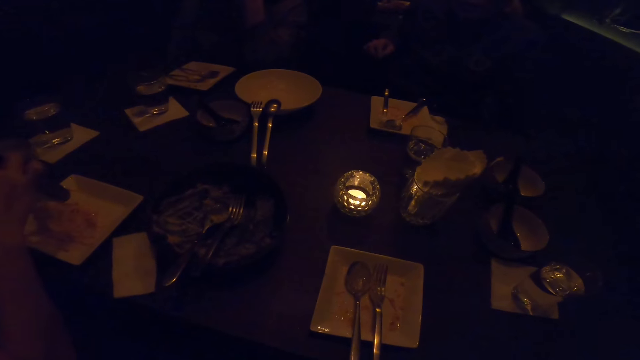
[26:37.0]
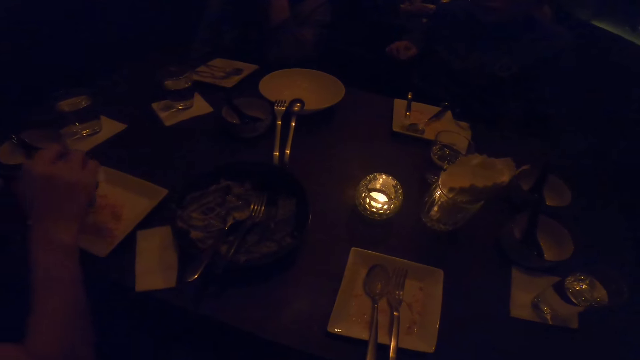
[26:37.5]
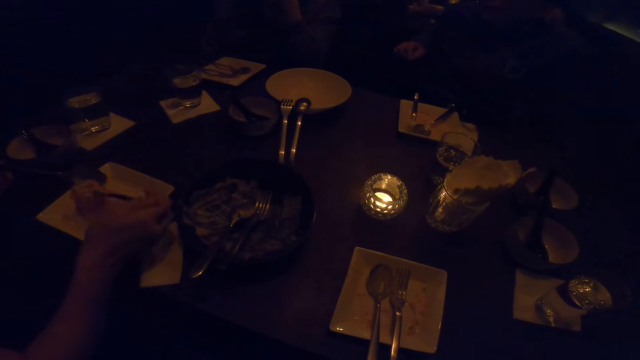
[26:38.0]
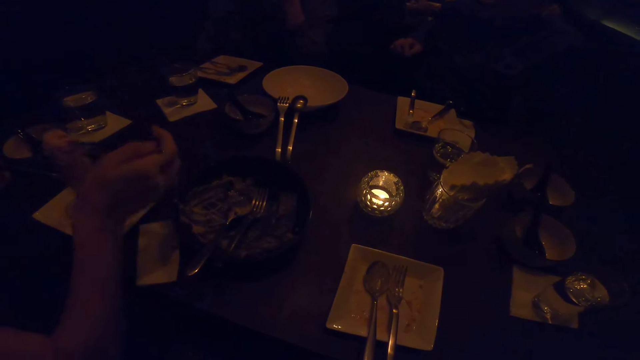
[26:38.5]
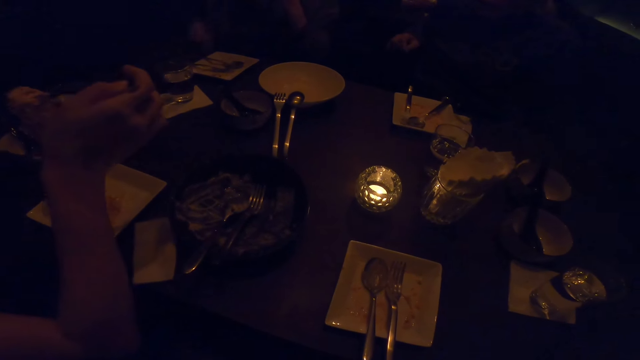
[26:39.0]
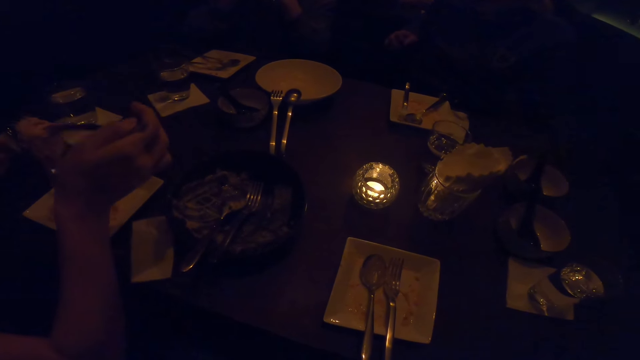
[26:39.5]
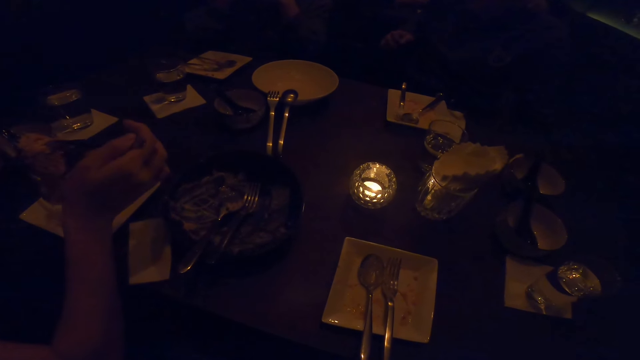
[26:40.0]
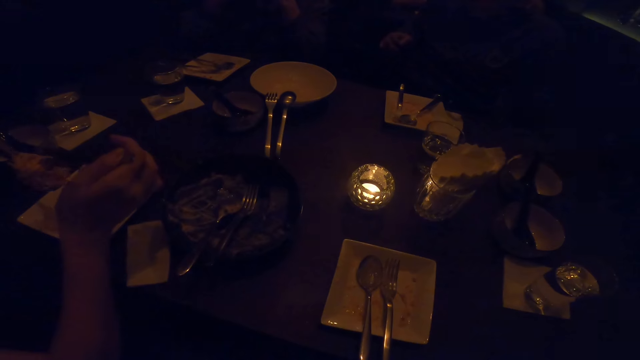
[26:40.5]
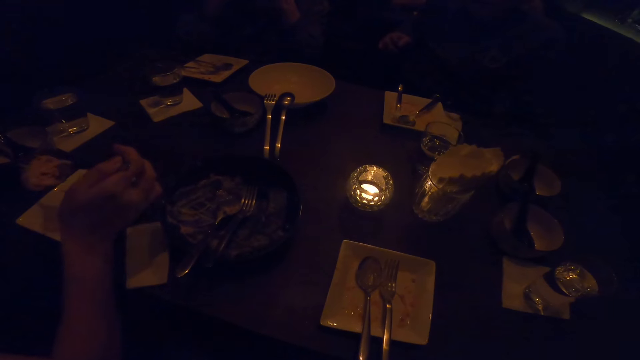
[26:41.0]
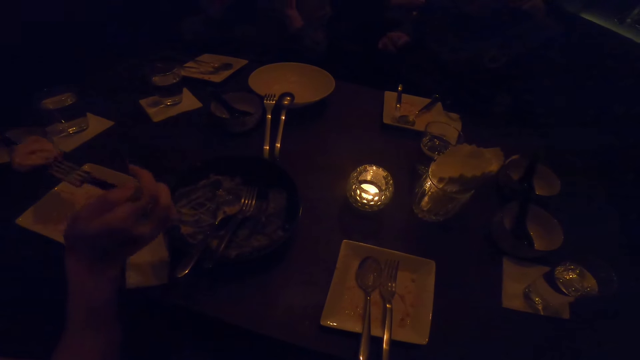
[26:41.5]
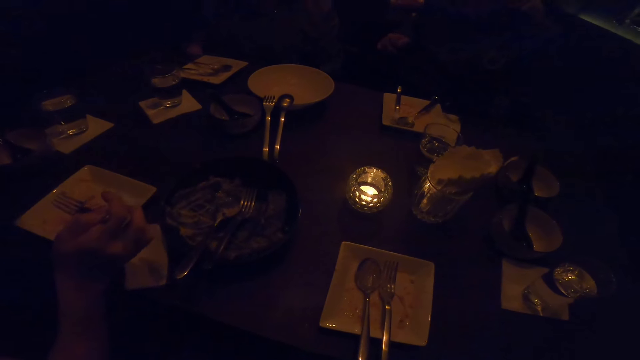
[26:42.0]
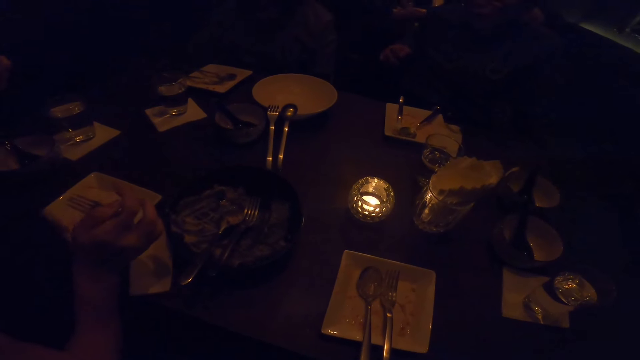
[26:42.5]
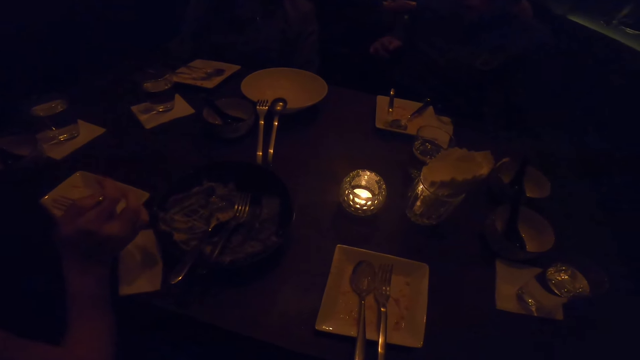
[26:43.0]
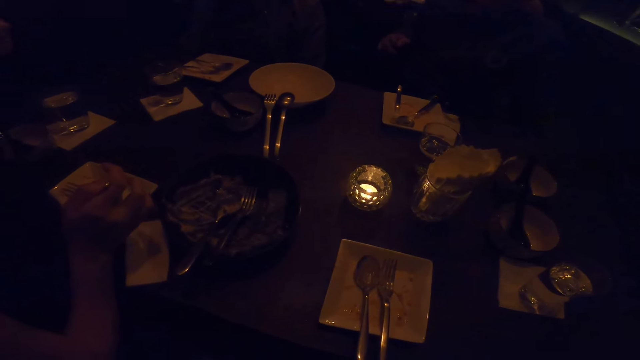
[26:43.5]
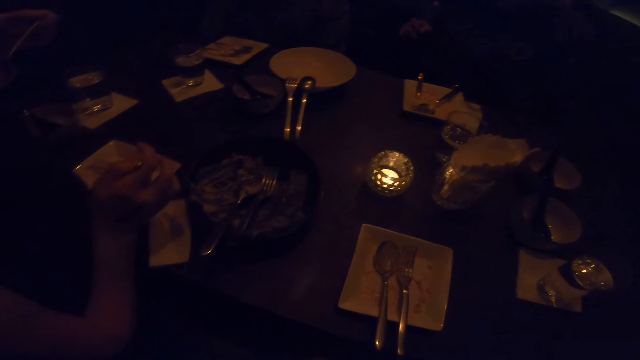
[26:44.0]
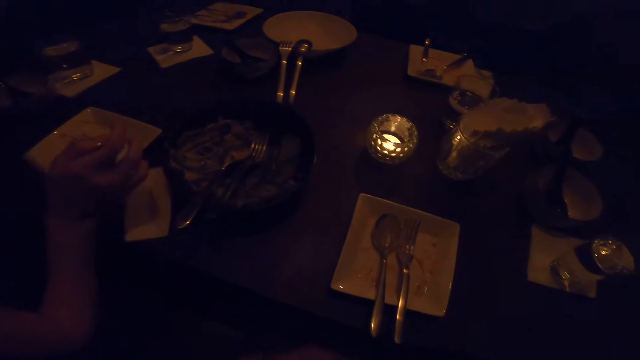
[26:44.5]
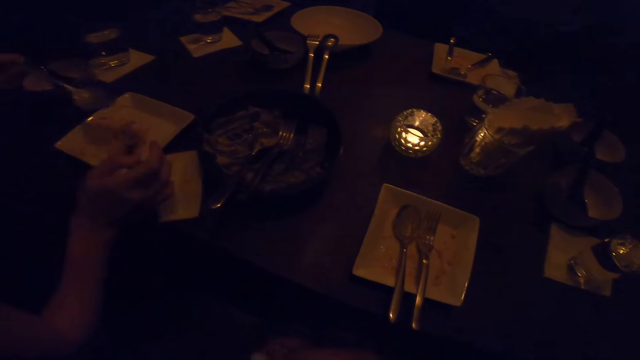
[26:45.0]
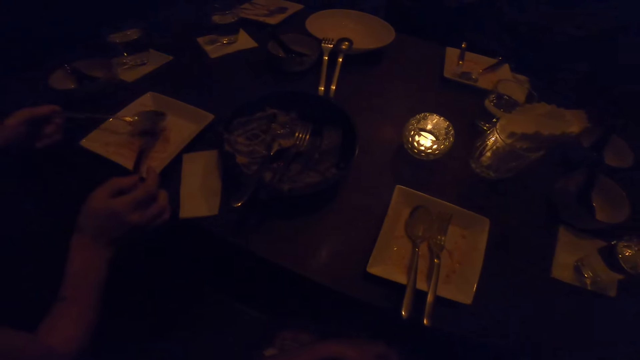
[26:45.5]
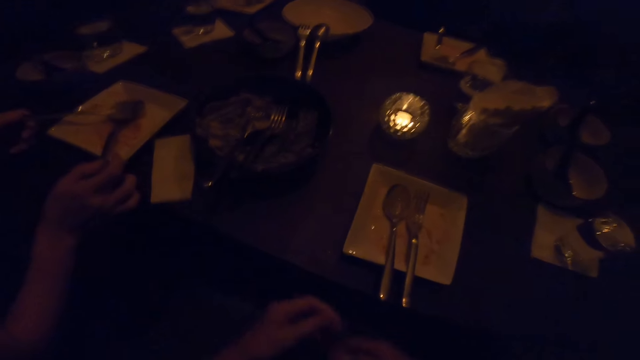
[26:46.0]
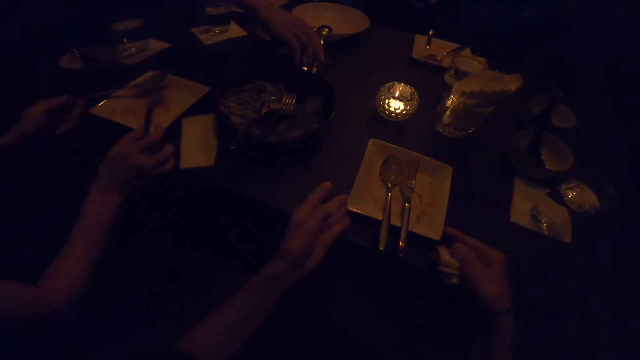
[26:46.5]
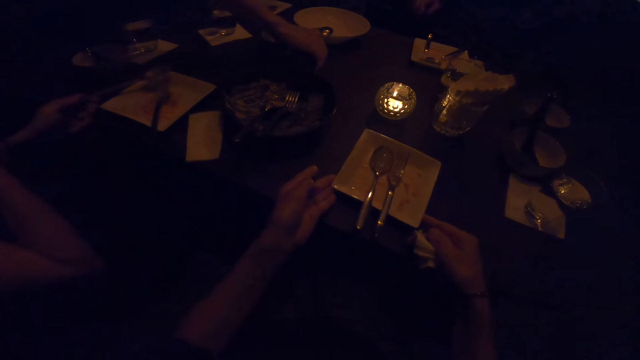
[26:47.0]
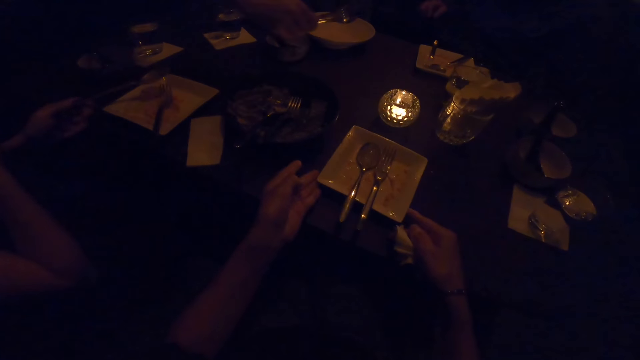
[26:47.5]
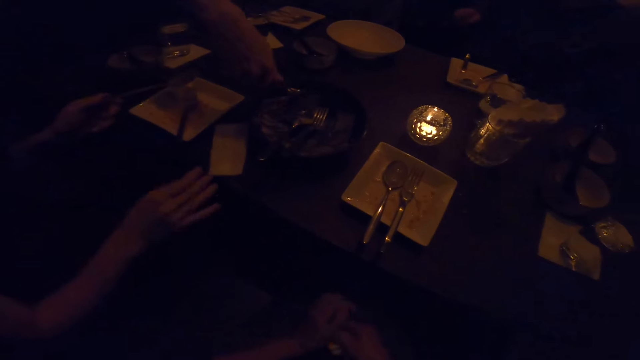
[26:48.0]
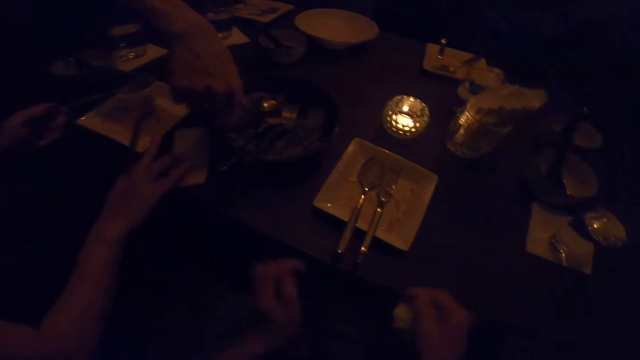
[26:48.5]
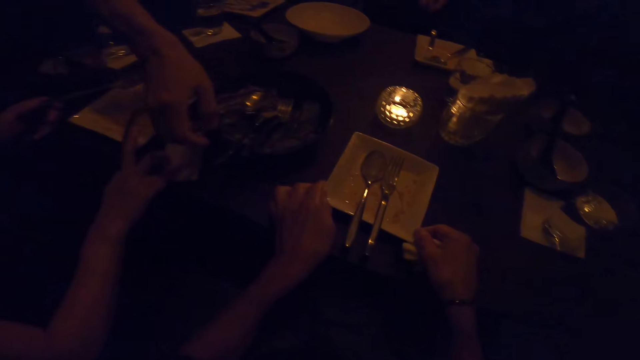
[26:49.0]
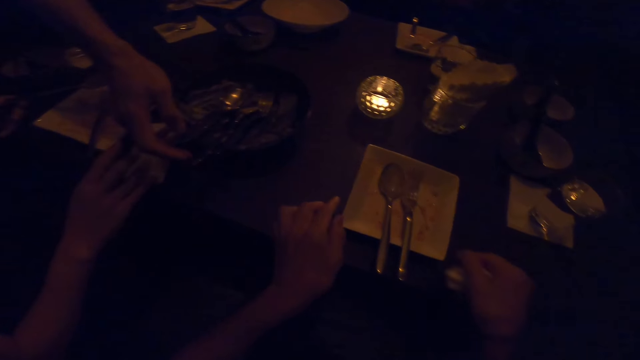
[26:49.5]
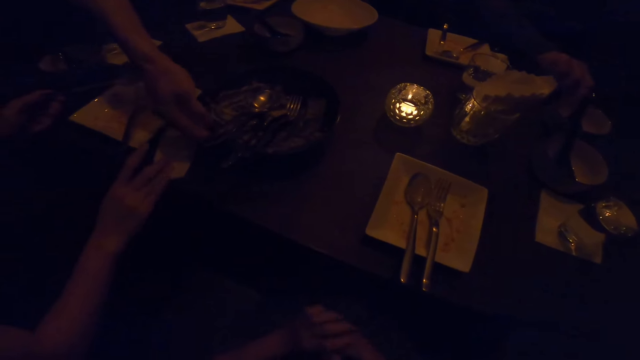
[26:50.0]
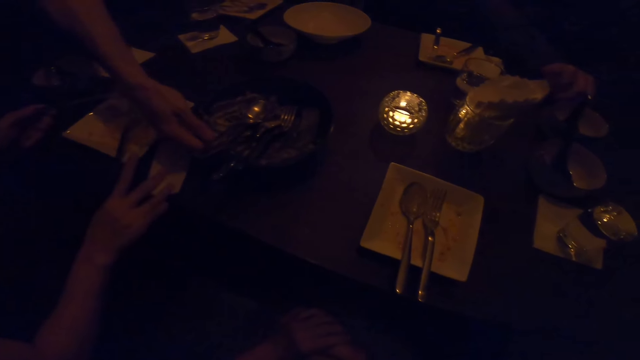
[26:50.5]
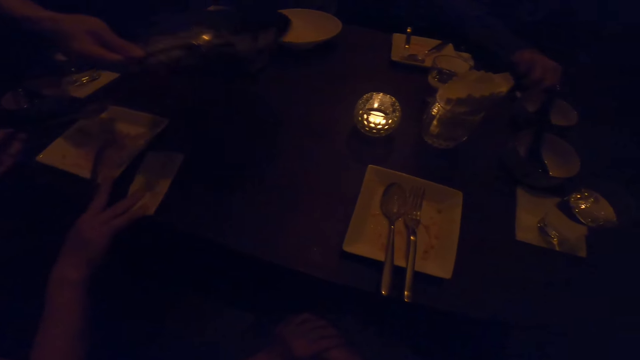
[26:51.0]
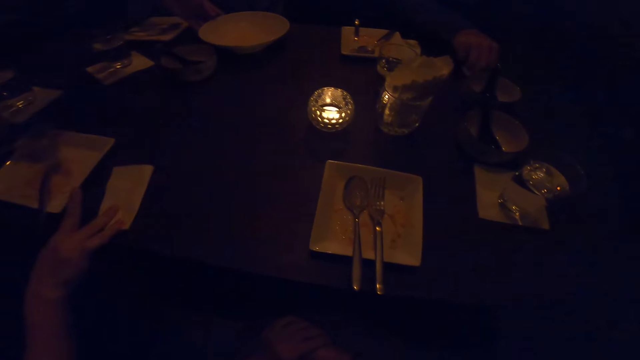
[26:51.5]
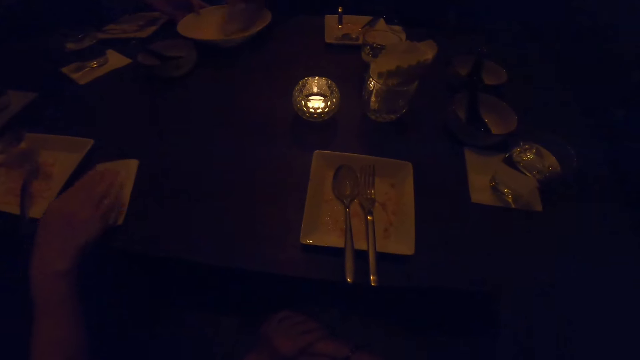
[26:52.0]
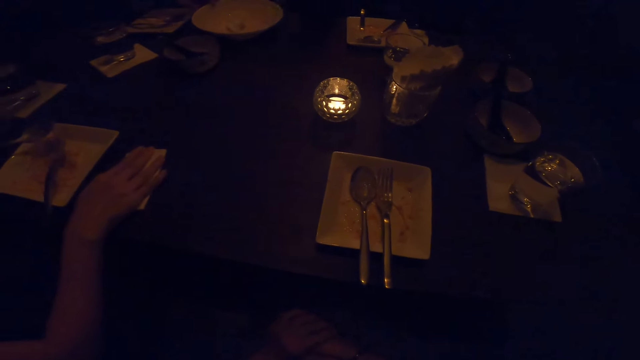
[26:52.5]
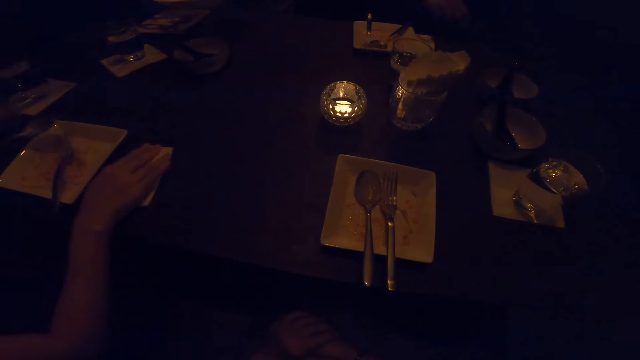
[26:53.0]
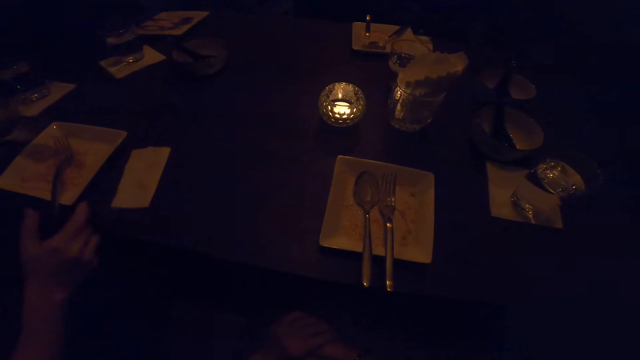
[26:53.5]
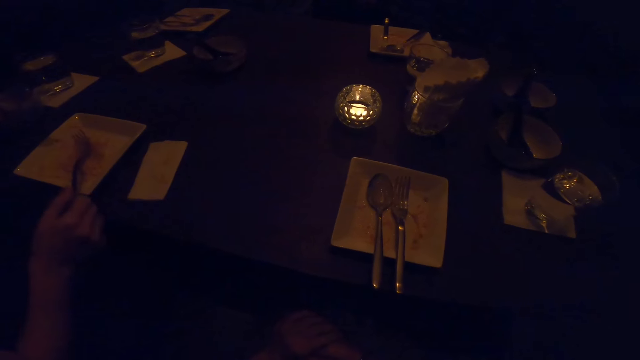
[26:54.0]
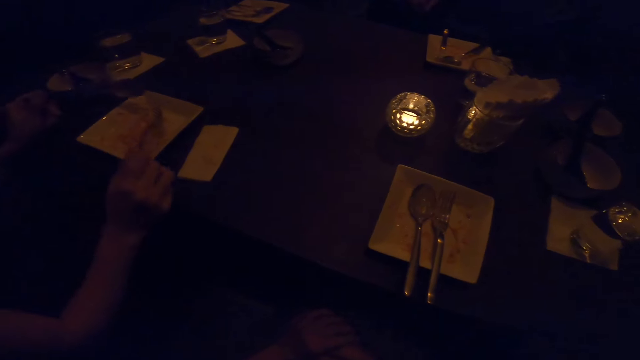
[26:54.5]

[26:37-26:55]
The camera wearer pushes the plate aside on the table with both hands. They push the plate aside on the table with both hands again.

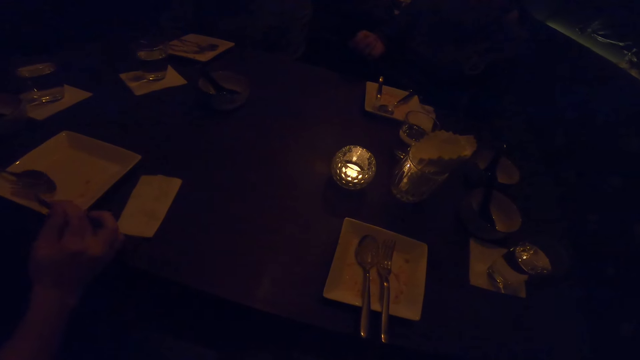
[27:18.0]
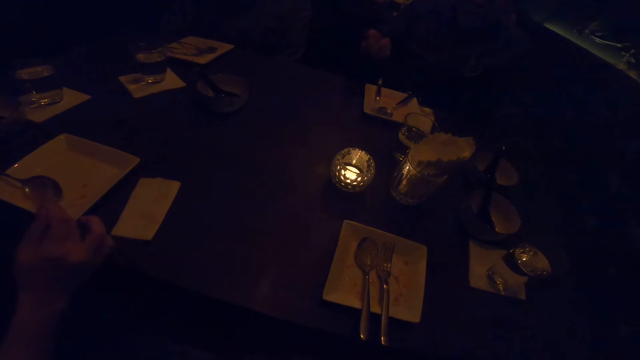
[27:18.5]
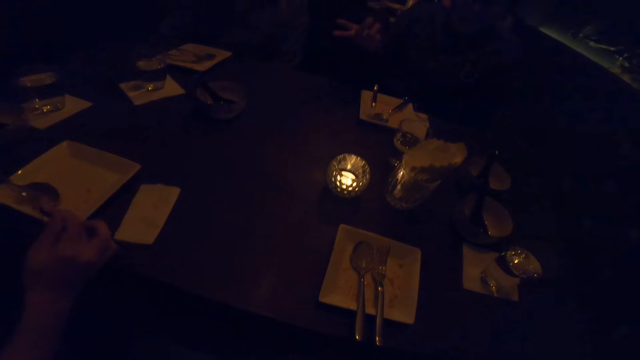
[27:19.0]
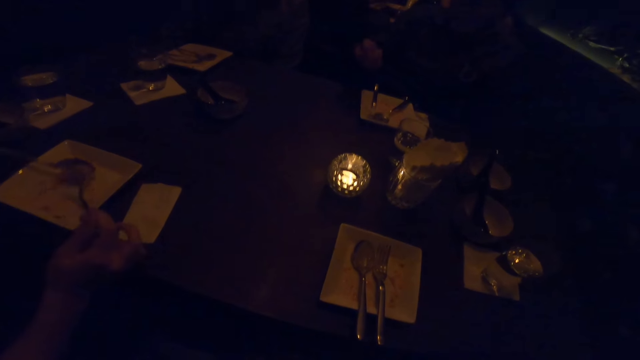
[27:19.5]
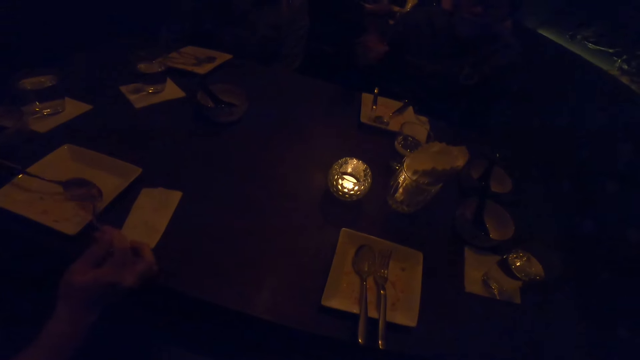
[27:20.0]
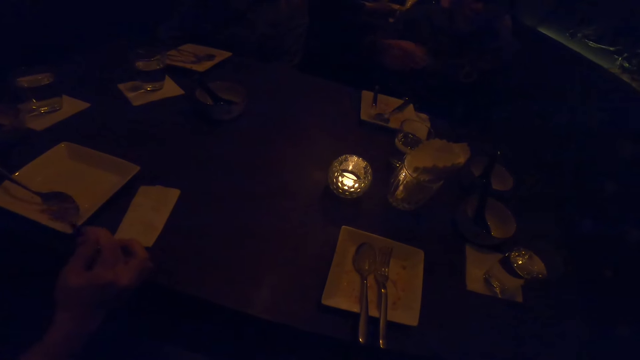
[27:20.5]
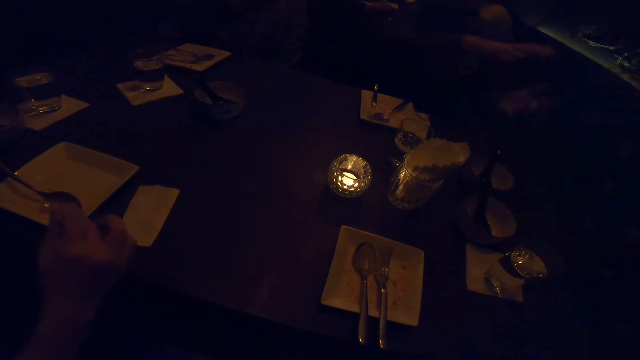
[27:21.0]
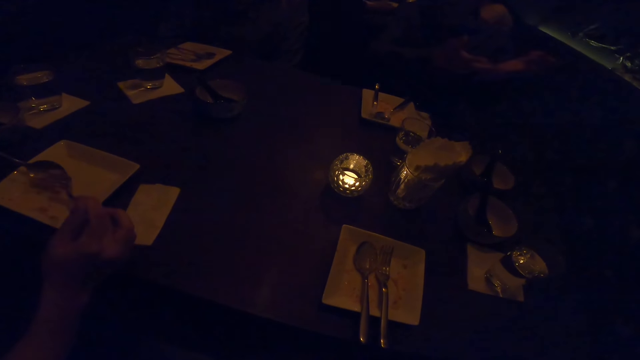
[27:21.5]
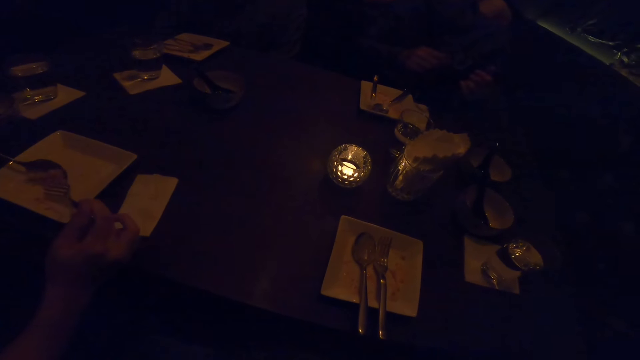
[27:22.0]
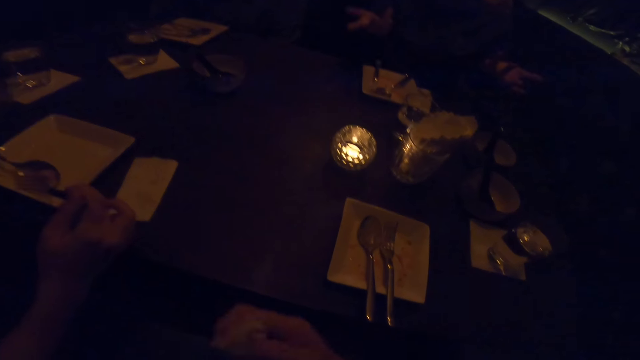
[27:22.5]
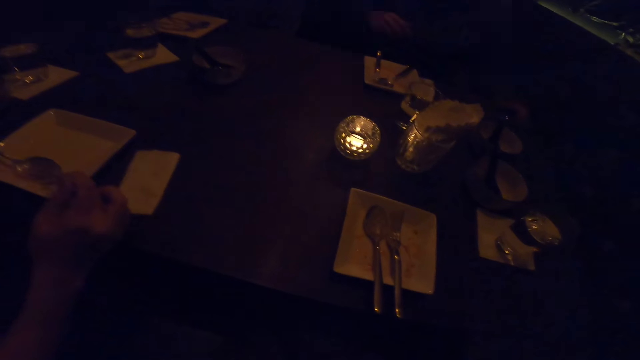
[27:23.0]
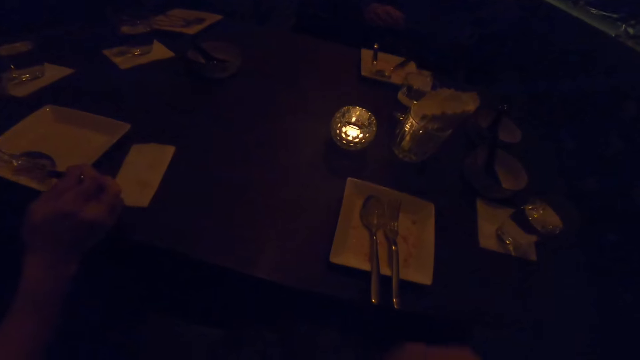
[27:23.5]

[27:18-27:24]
The camera wearer eats.
